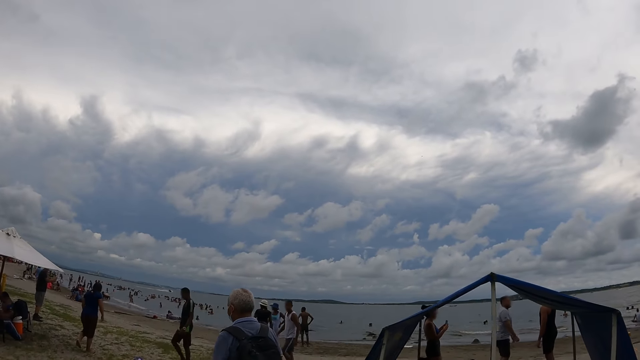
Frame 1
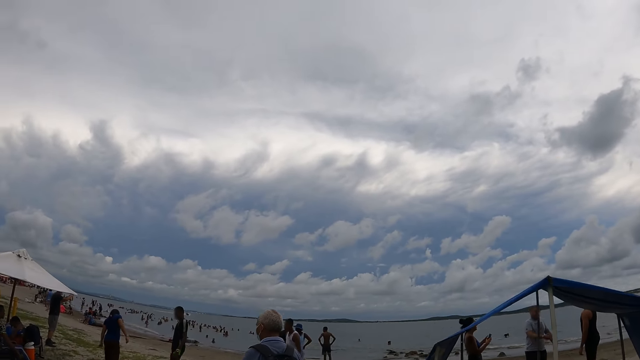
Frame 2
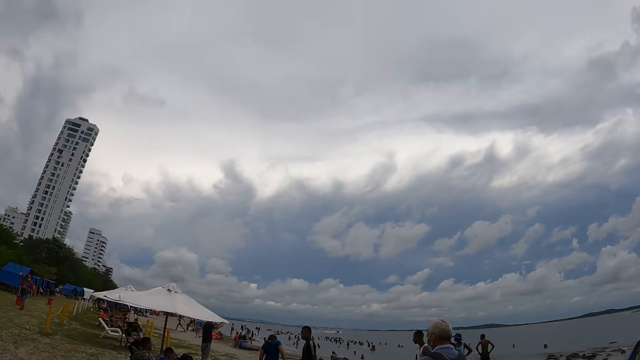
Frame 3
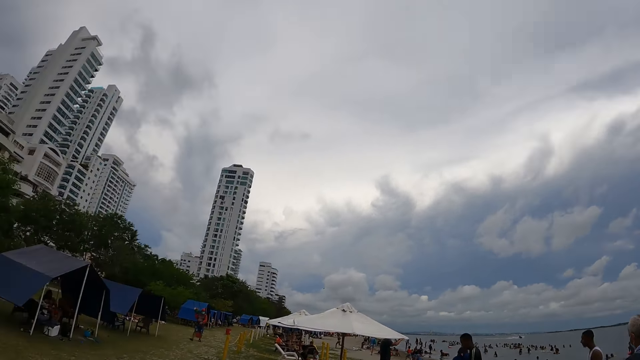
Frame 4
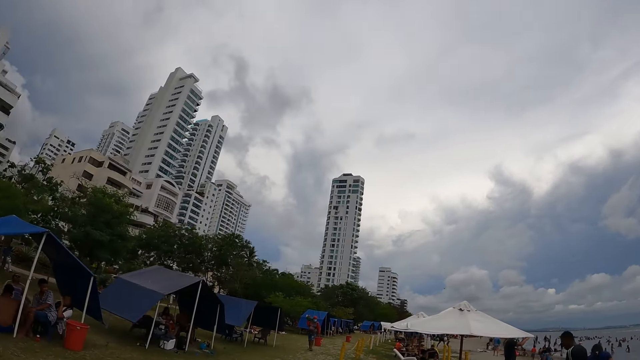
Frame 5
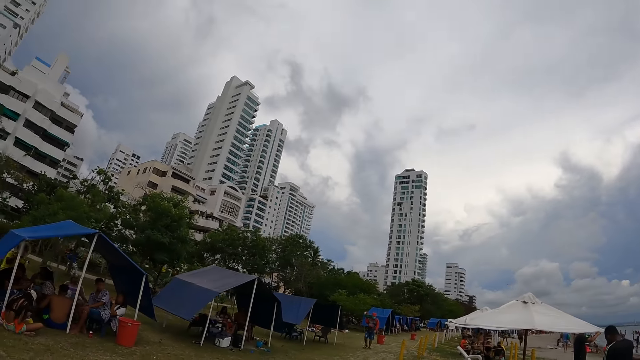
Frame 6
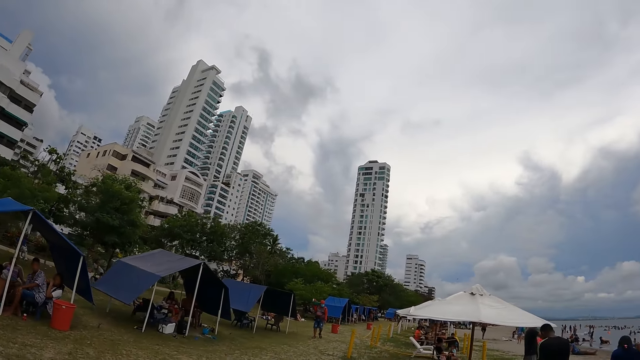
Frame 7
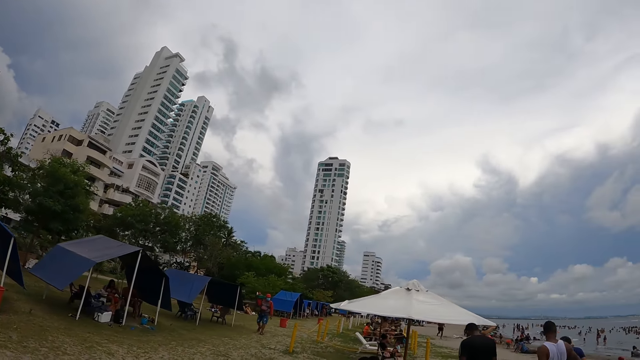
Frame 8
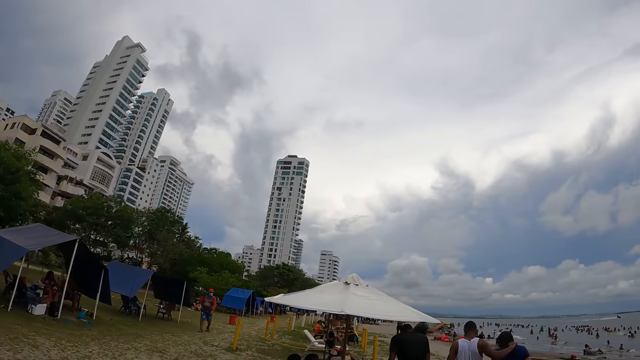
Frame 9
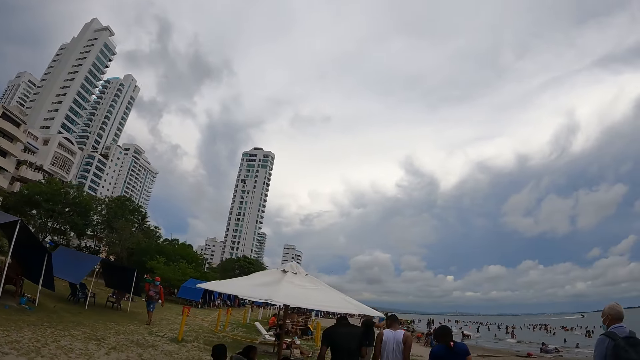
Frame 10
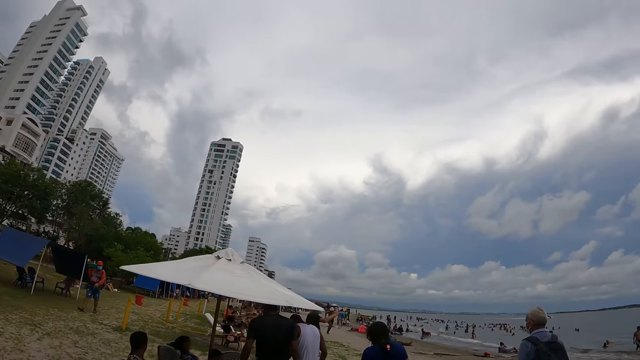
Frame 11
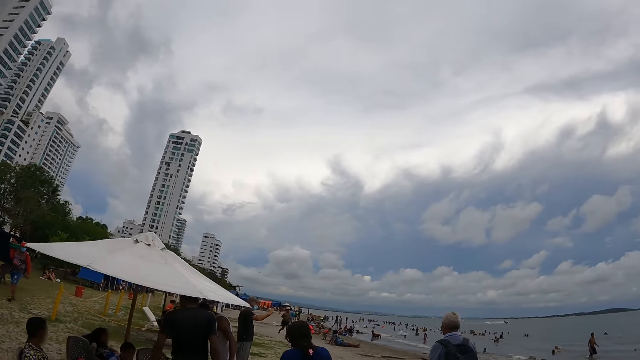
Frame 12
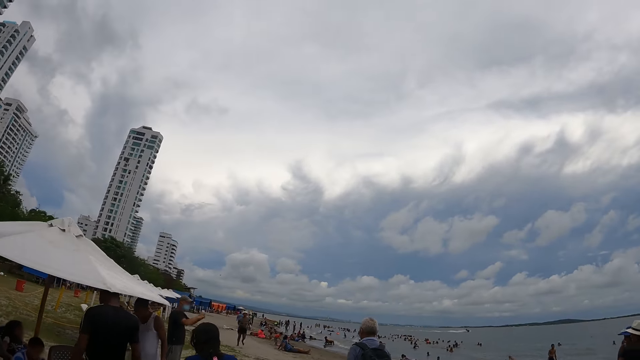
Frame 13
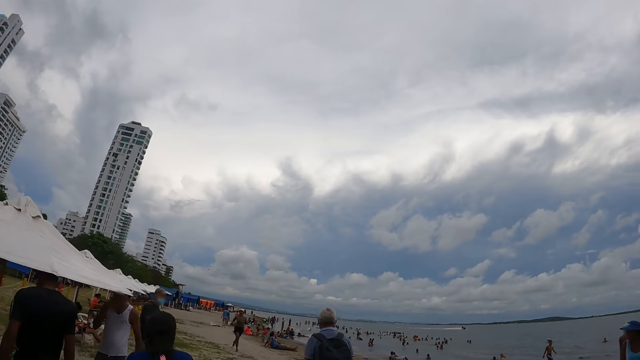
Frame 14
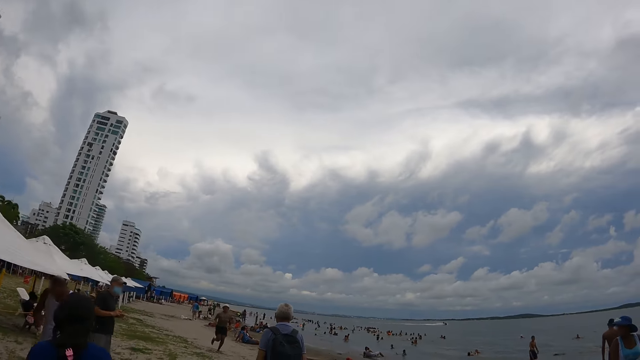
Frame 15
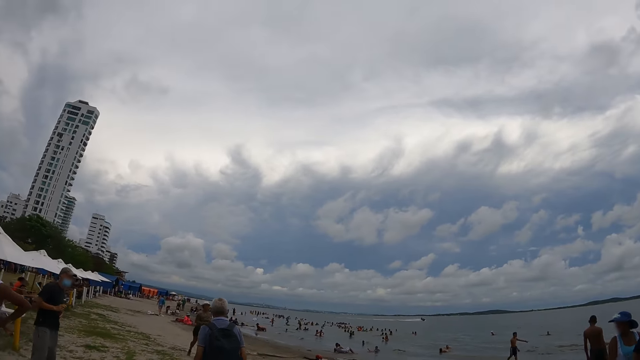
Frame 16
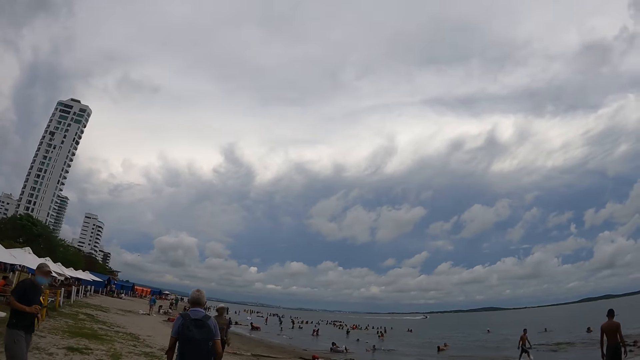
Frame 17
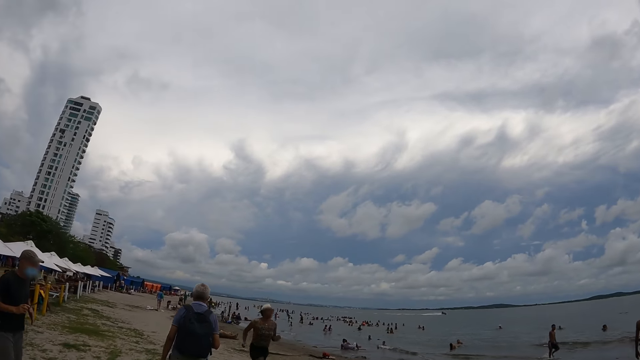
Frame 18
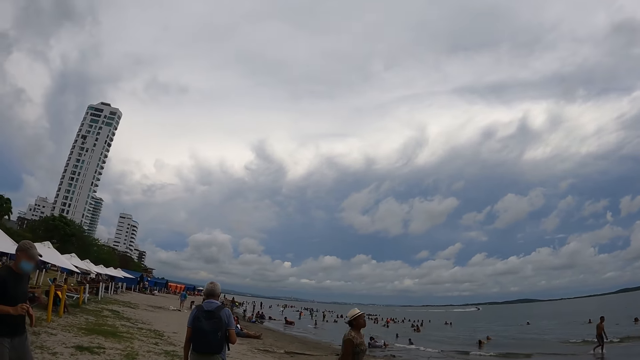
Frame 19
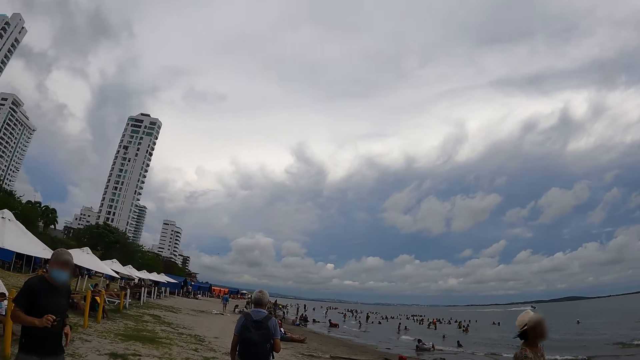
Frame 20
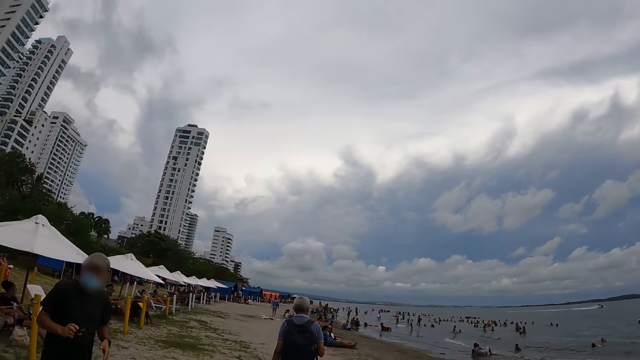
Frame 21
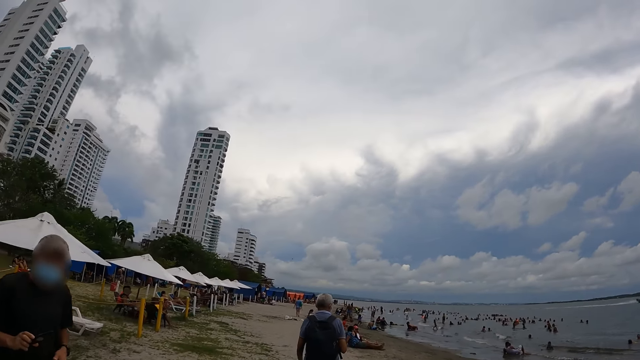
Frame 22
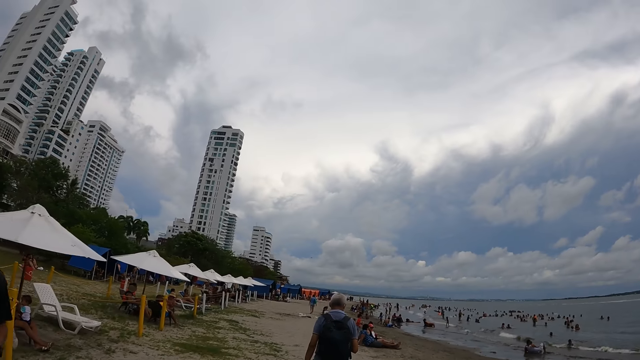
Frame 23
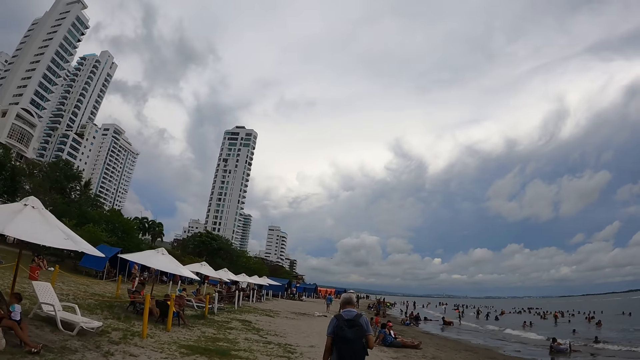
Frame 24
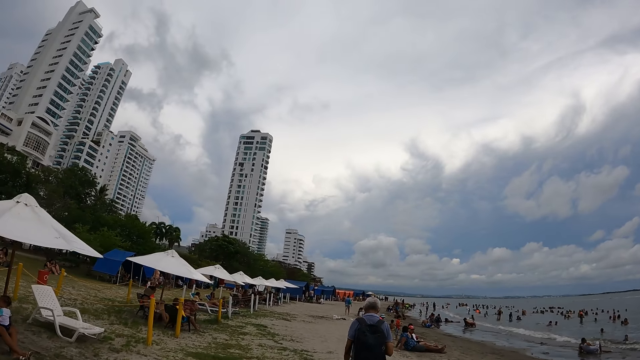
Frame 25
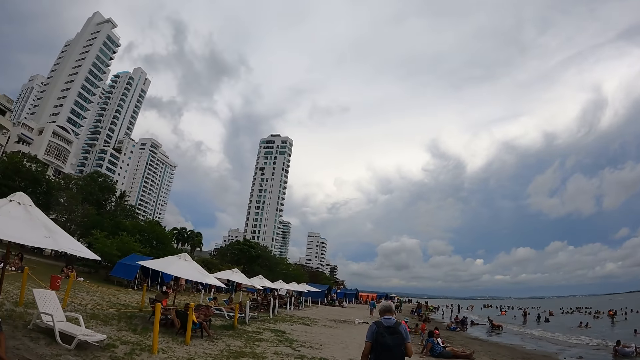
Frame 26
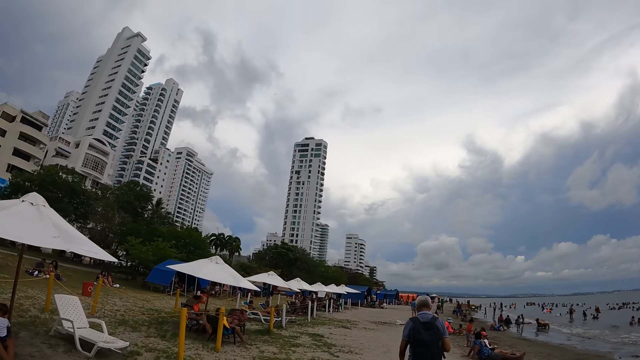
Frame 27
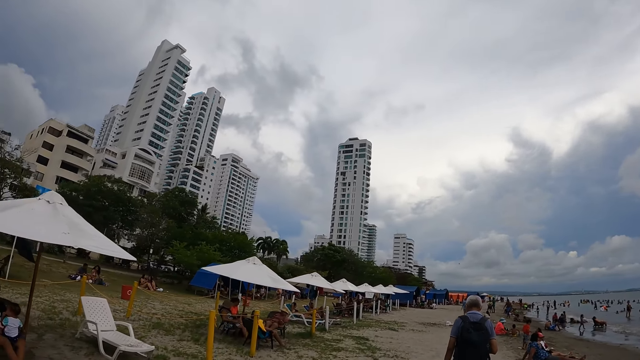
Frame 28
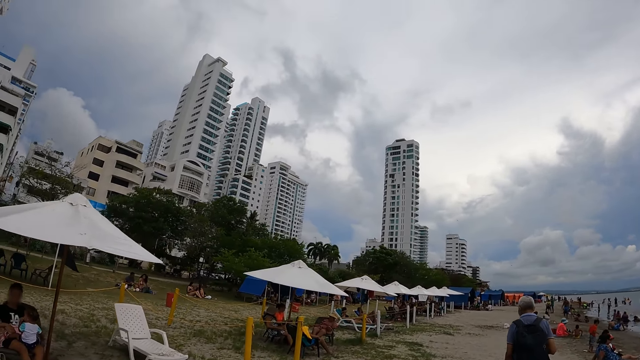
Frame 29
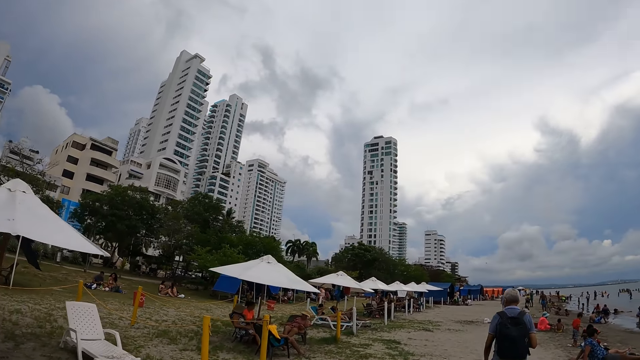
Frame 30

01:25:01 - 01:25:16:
The camera wearer moves towards the ocean. They walk behind the man along the beach.

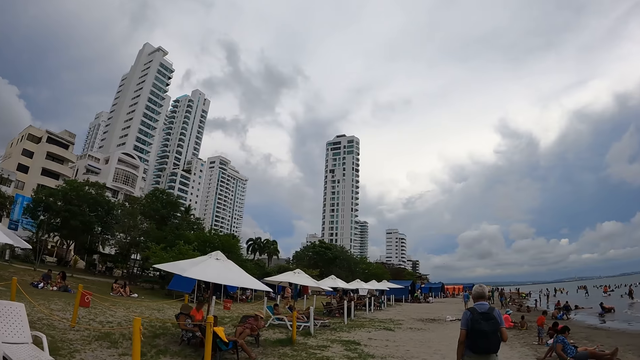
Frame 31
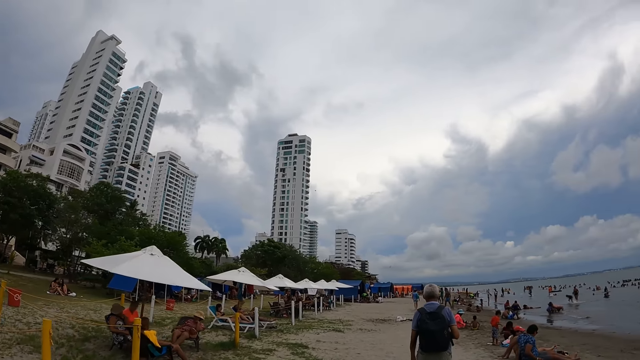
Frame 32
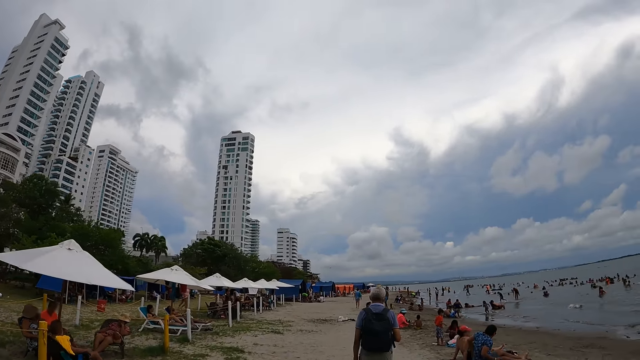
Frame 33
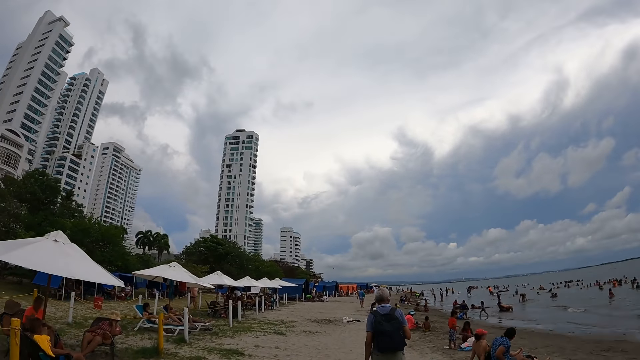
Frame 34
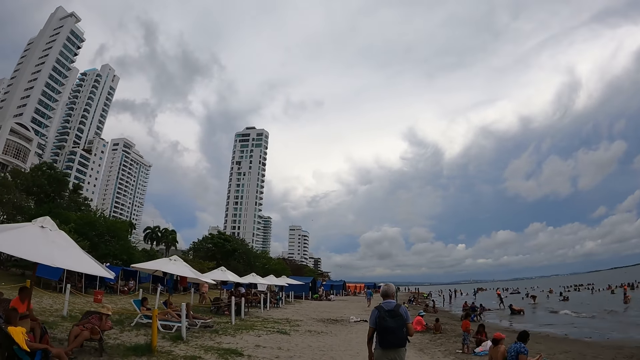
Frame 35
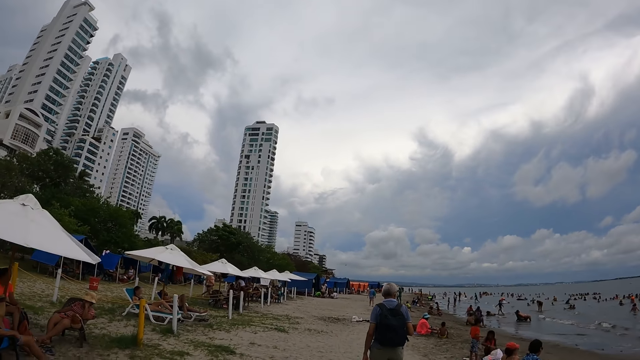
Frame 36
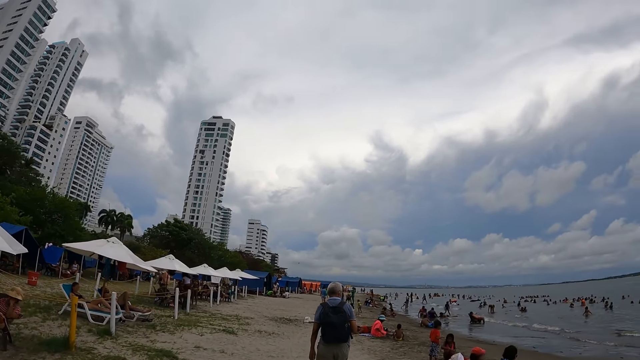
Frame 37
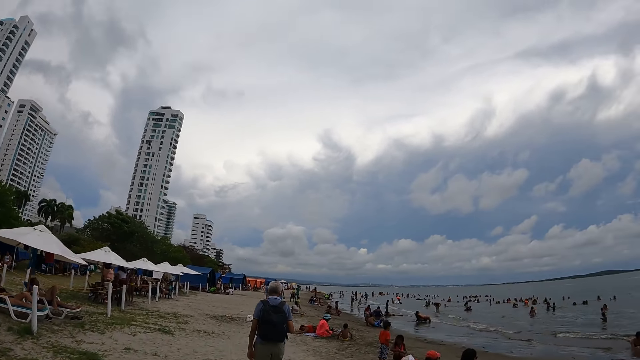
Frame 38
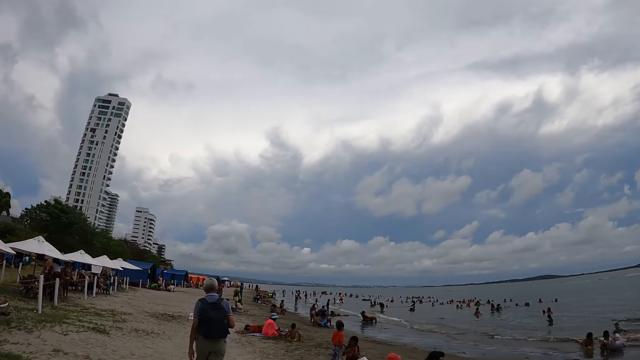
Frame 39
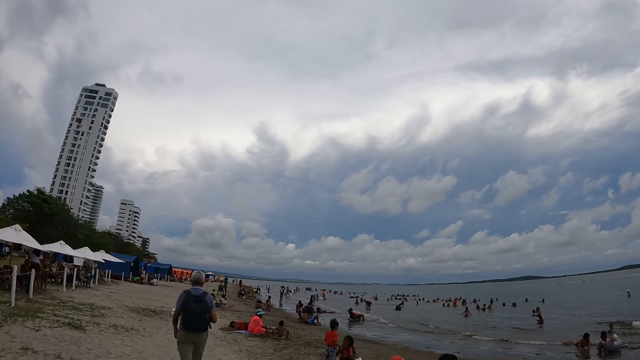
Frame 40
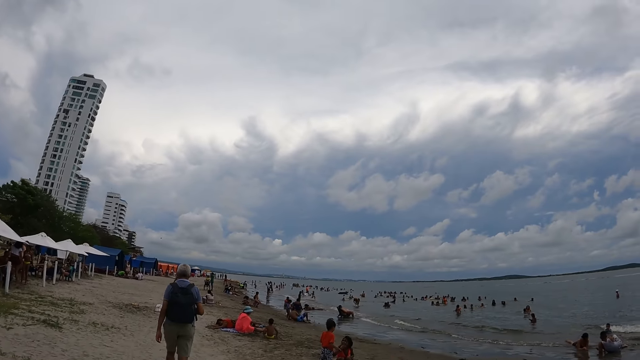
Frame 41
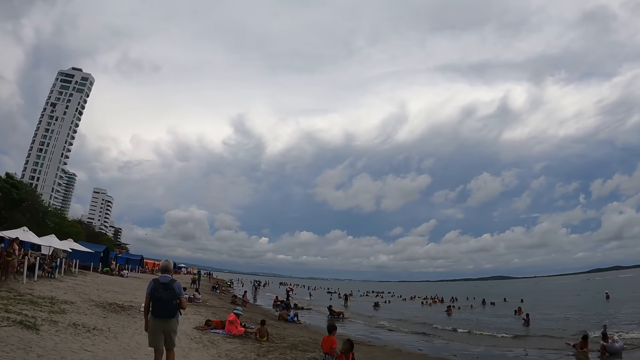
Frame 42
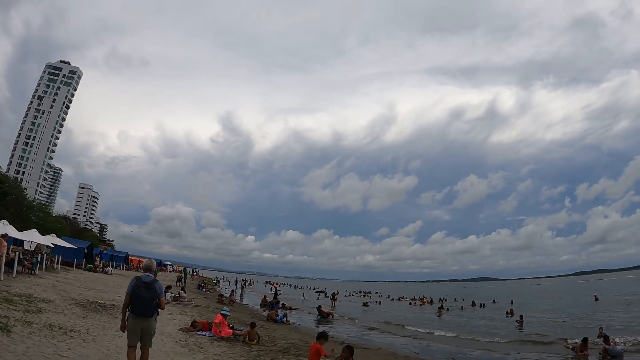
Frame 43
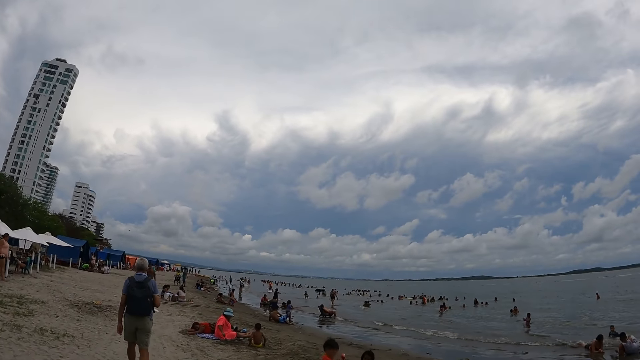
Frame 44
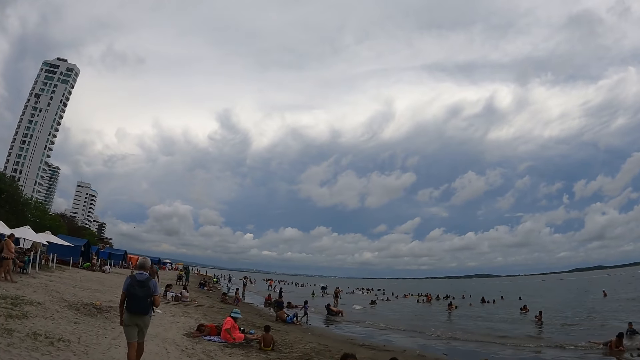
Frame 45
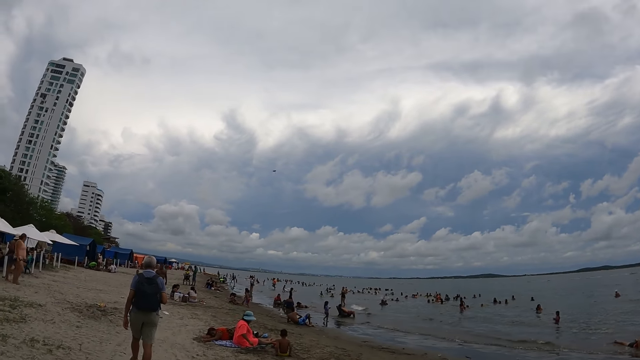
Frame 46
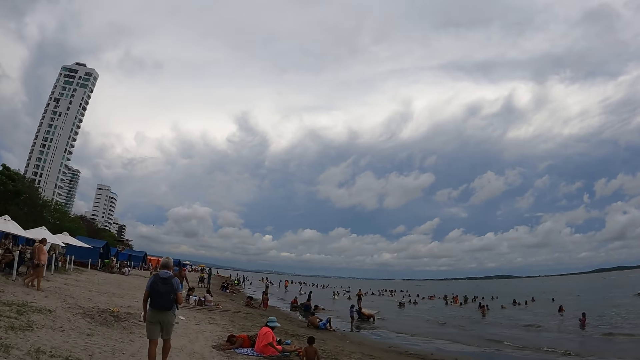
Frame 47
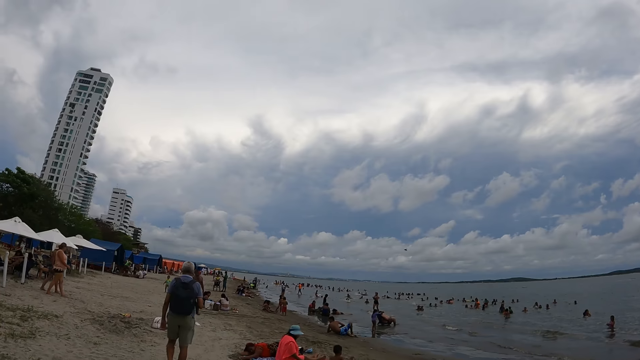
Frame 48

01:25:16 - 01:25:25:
The camera wearer looks around the water.
